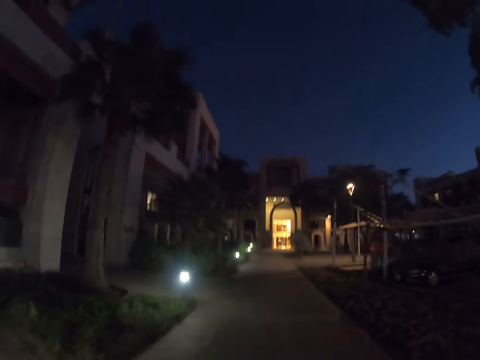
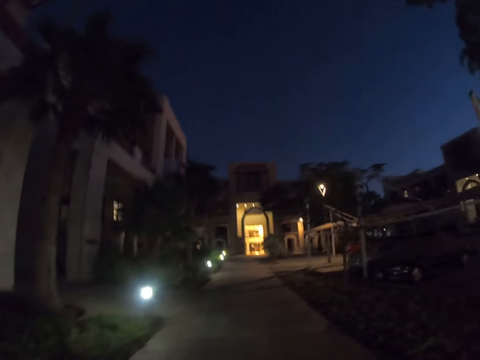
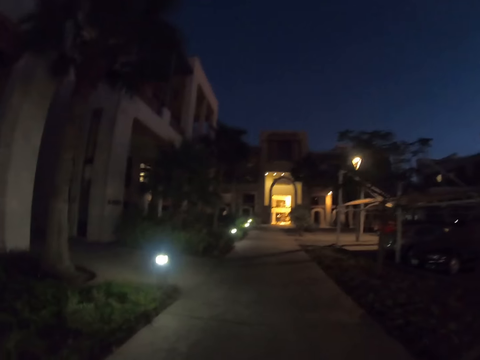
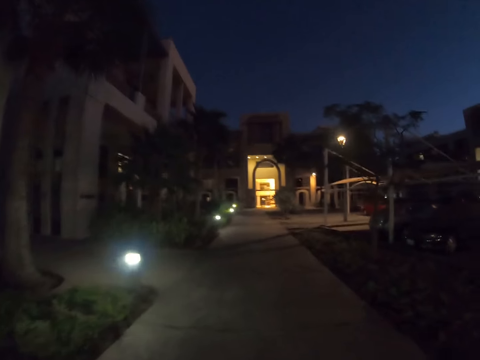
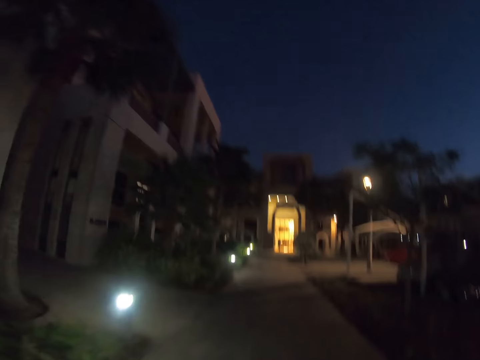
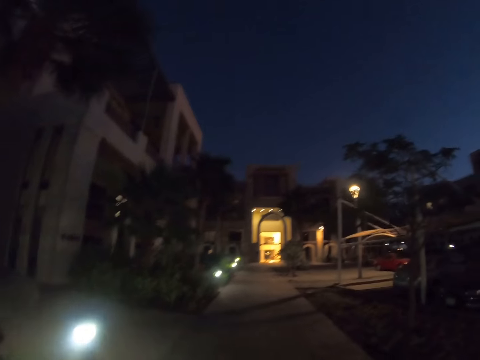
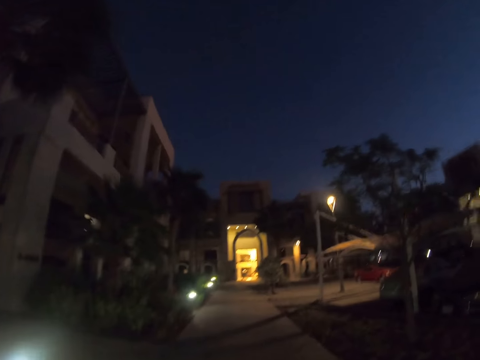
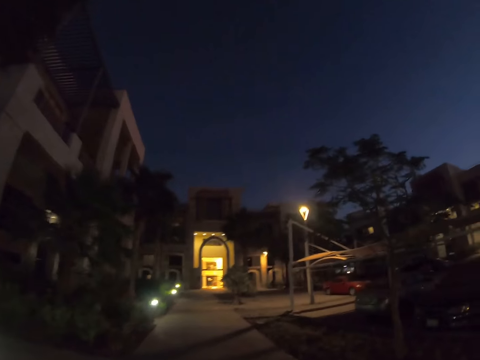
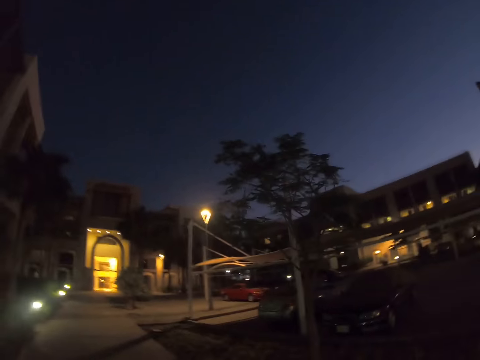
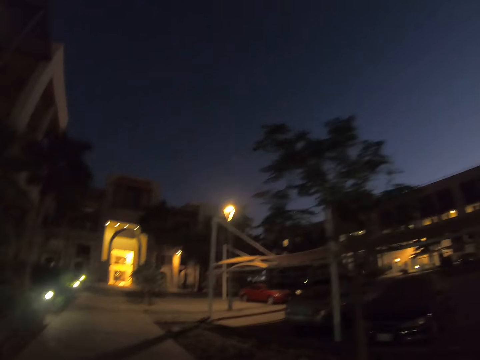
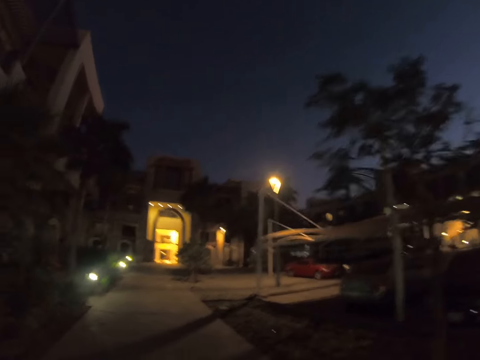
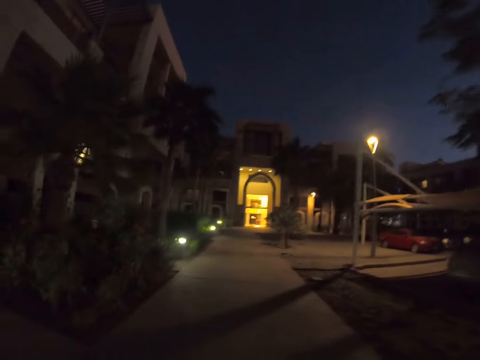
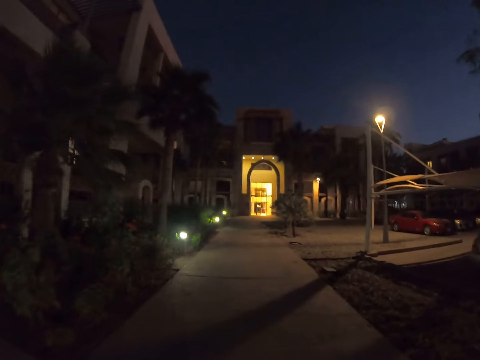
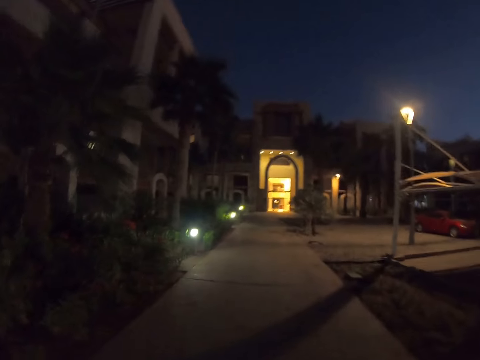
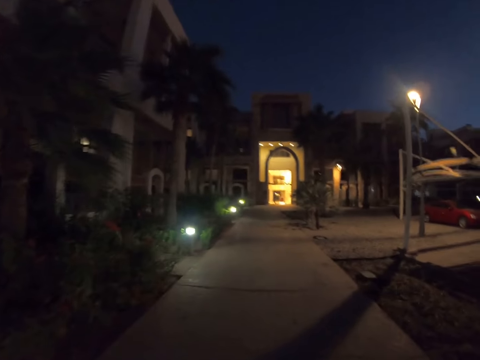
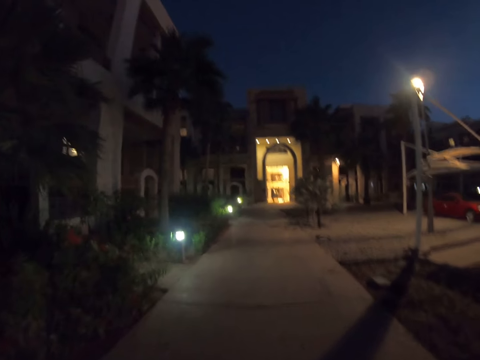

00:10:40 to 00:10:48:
The camera wearer walks on the pavement.

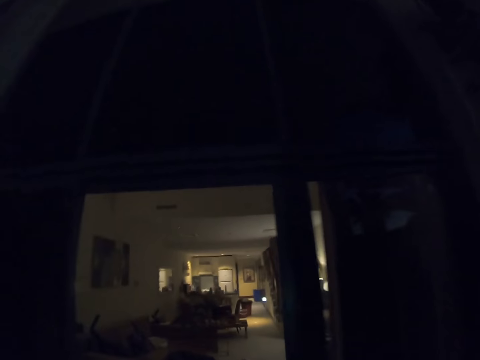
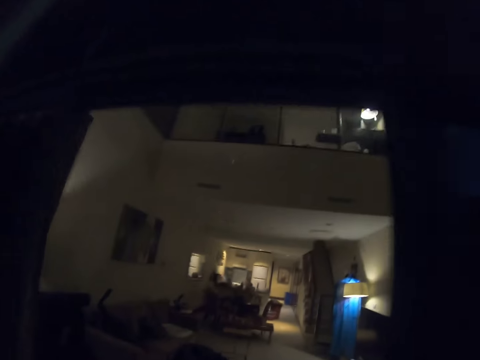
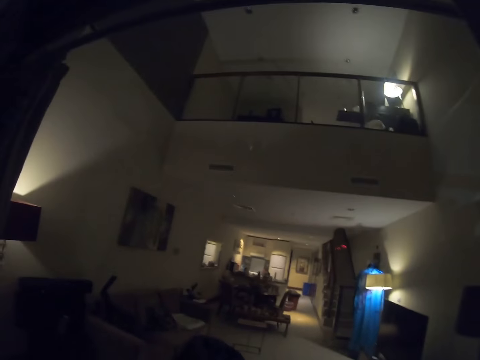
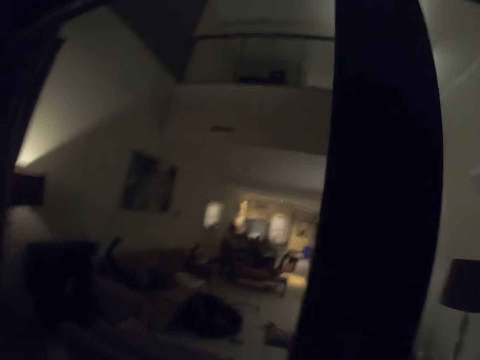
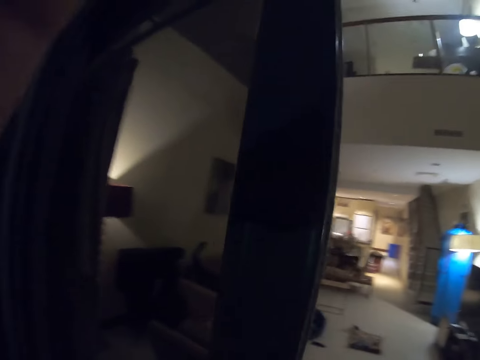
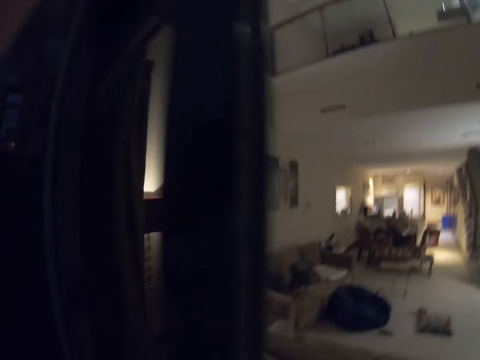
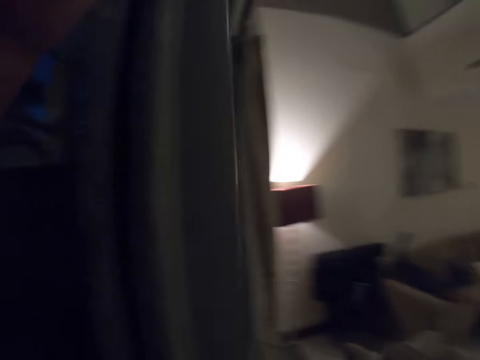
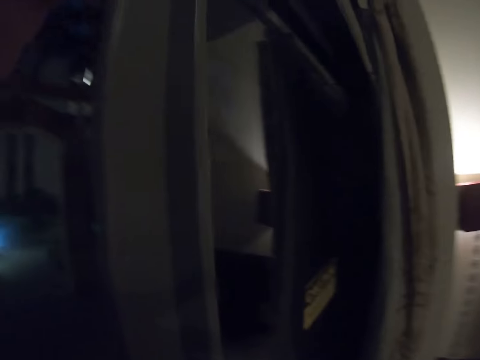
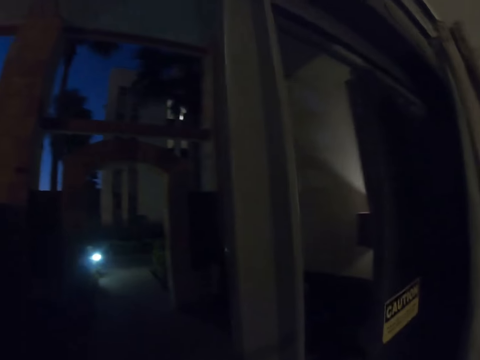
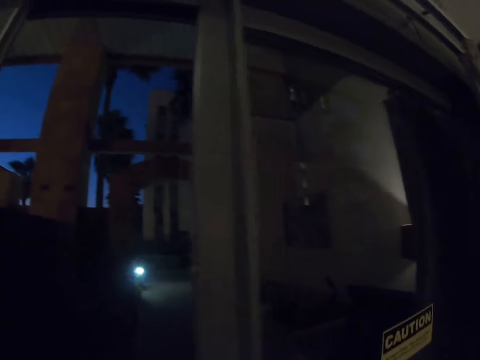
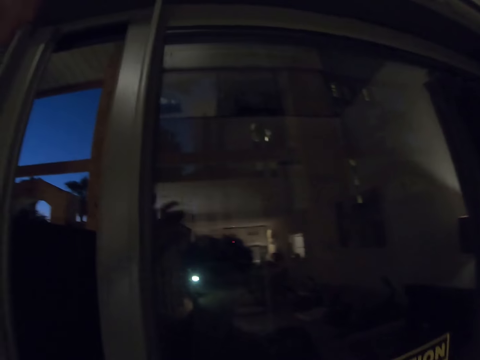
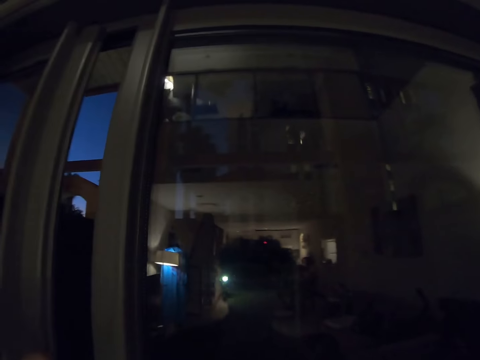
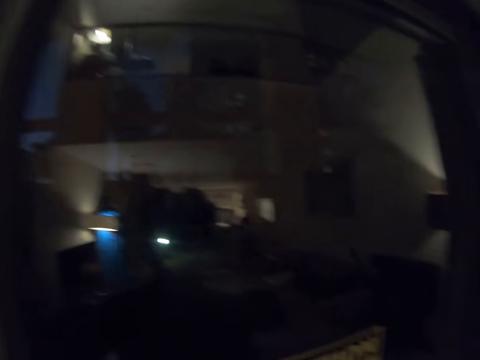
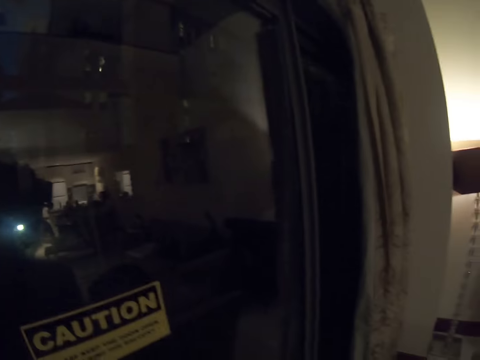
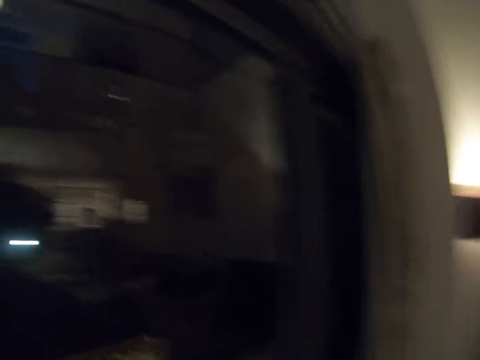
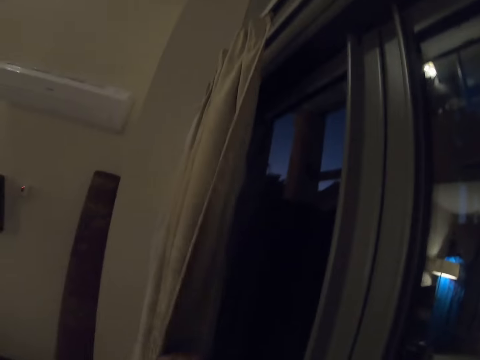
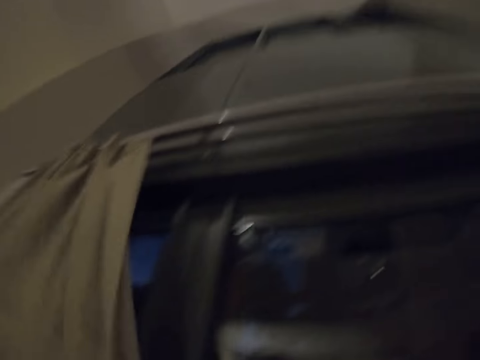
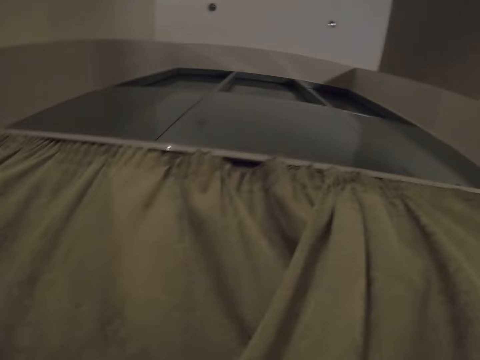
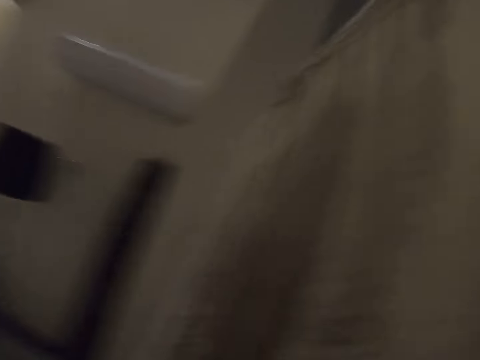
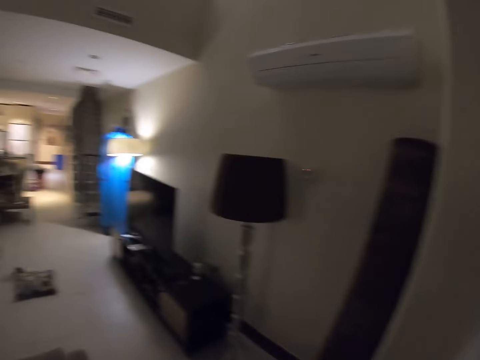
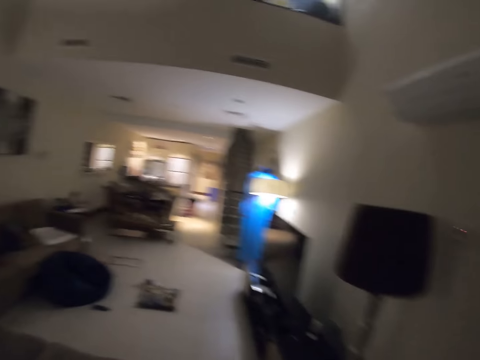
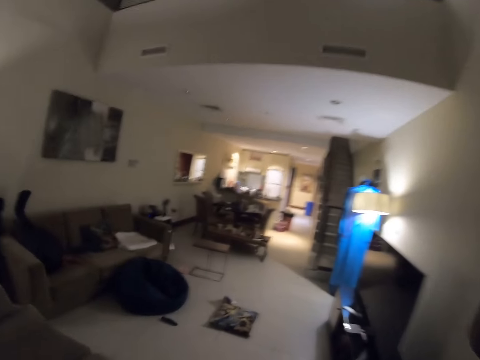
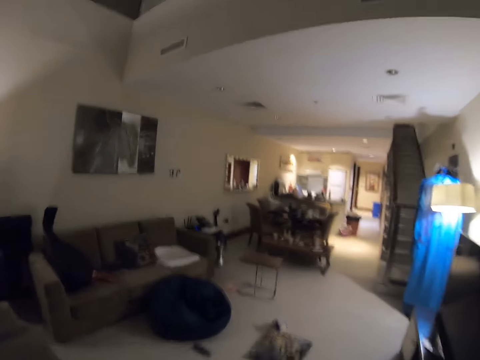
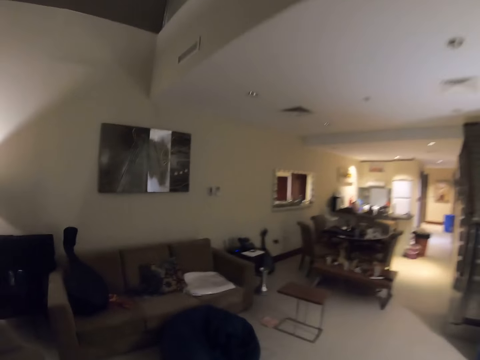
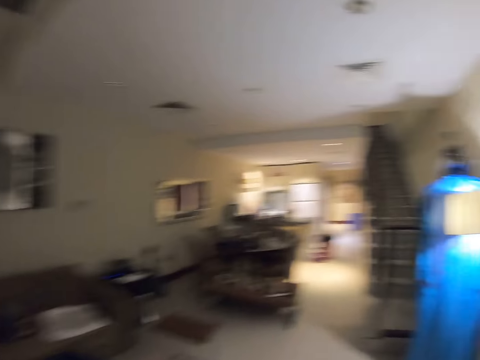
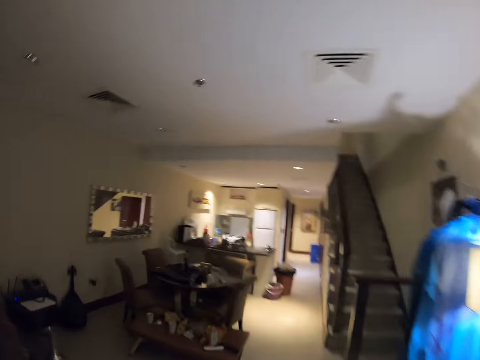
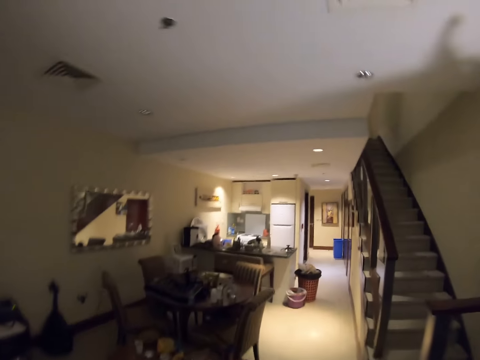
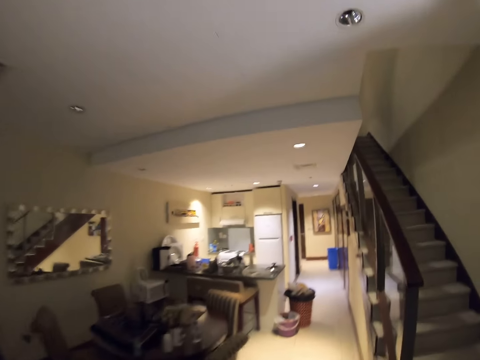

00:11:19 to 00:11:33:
The camera wearer opens the door. They close the door. They close the curtain. They walk in the house.

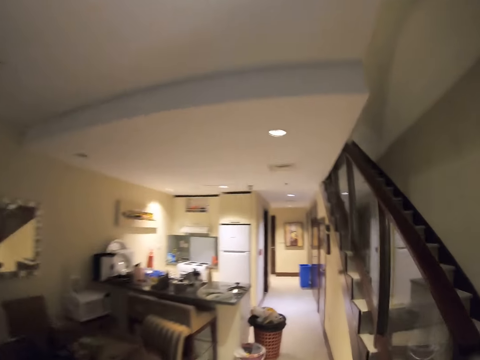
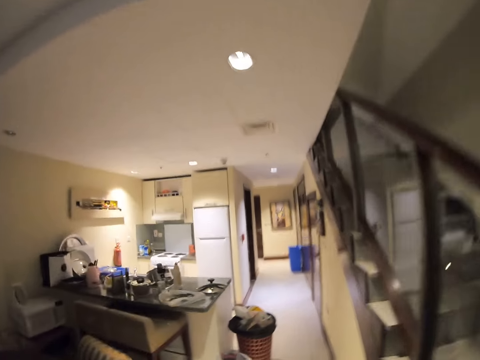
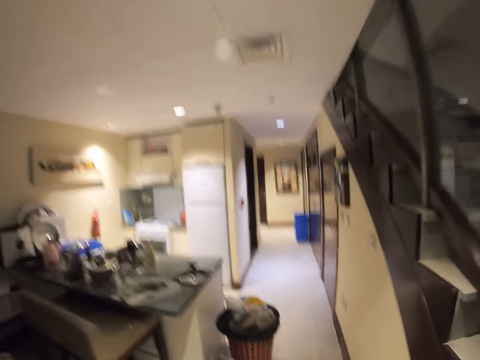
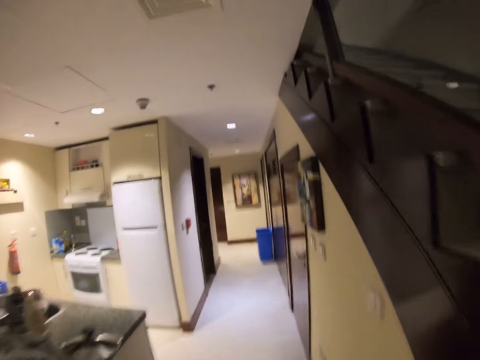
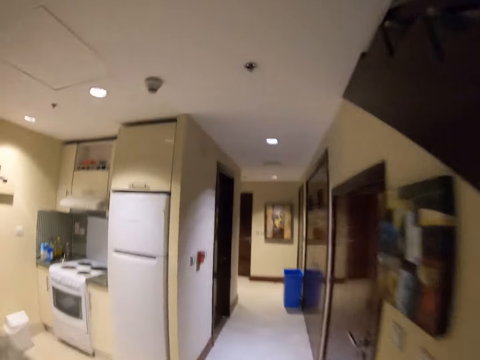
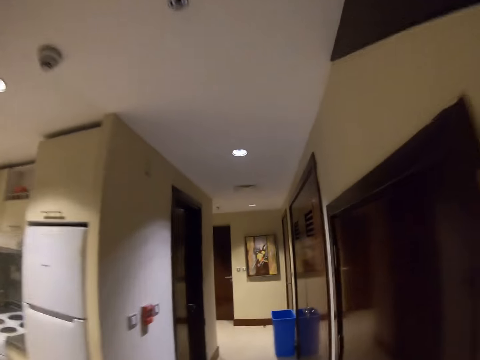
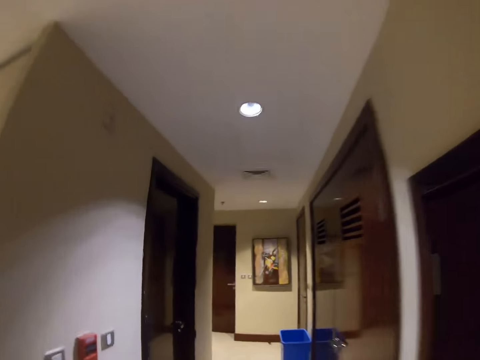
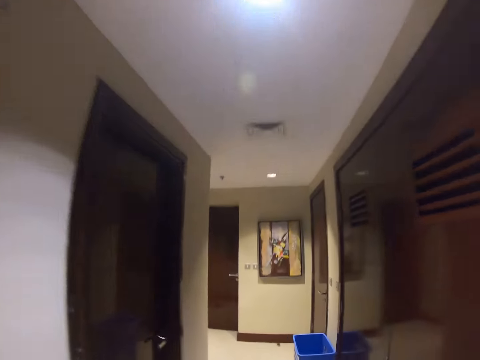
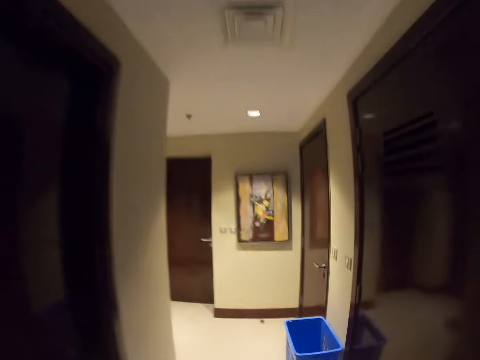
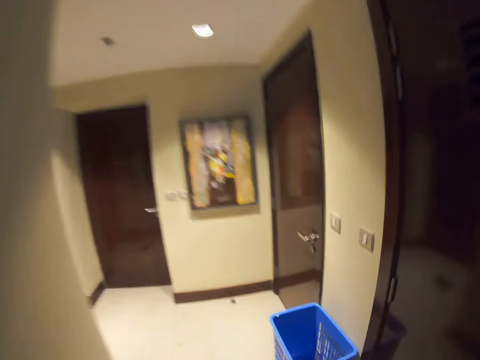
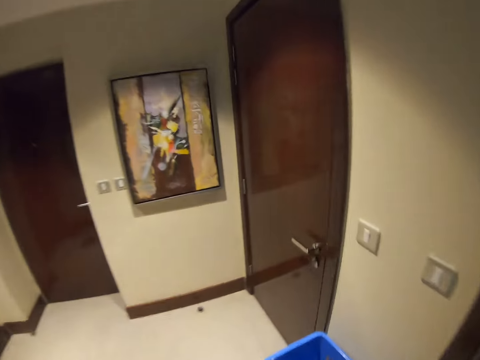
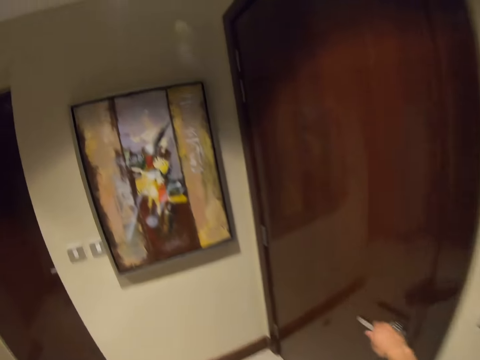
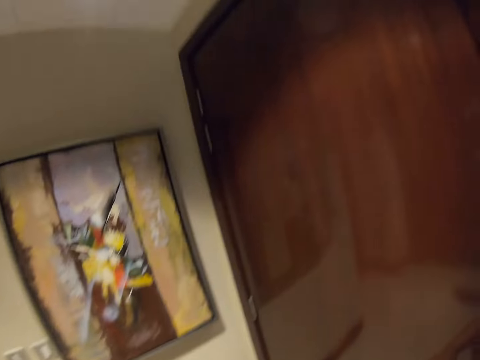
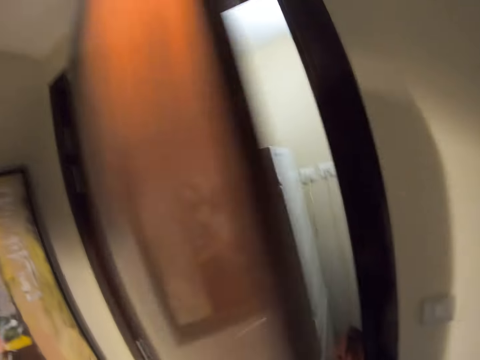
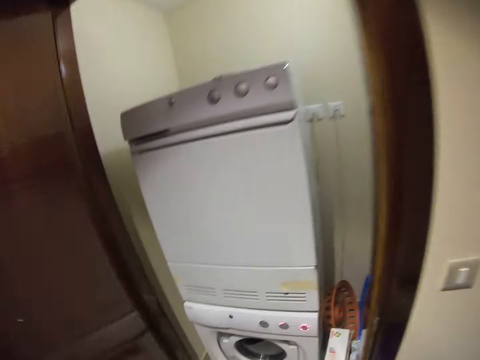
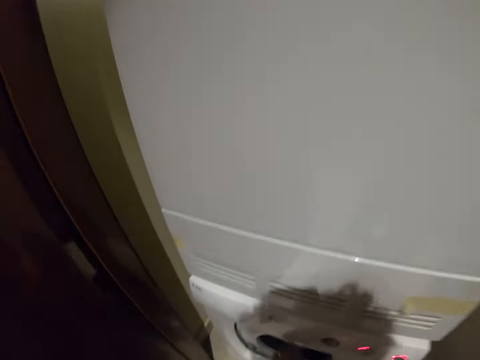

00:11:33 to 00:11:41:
The camera wearer opens the door.
